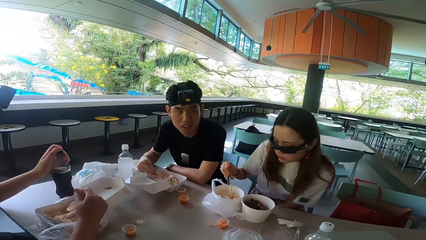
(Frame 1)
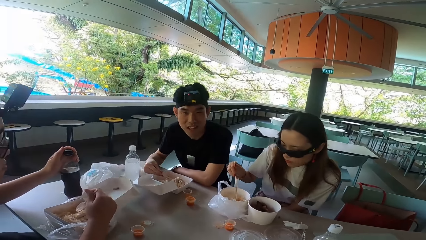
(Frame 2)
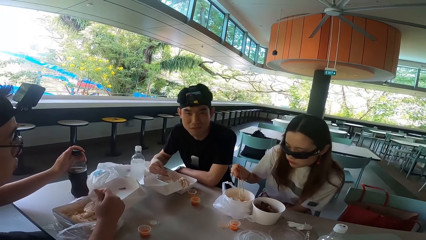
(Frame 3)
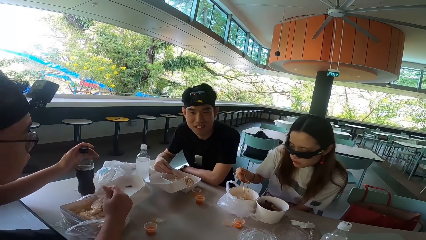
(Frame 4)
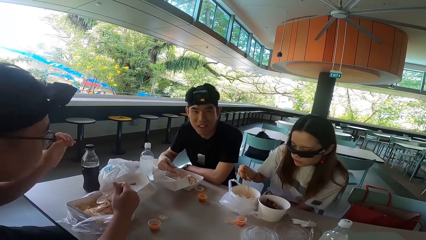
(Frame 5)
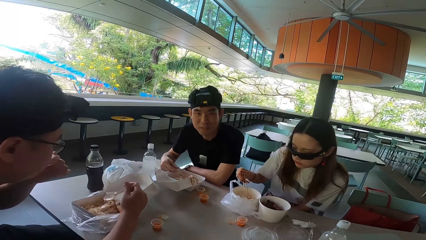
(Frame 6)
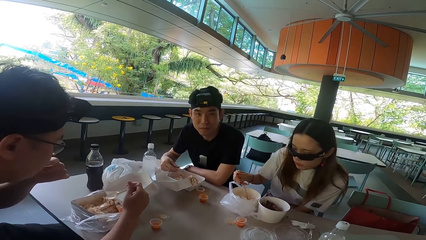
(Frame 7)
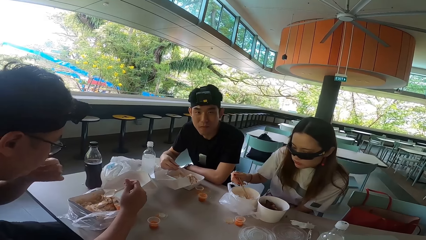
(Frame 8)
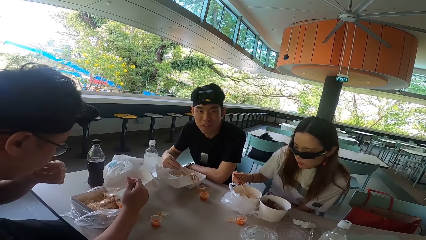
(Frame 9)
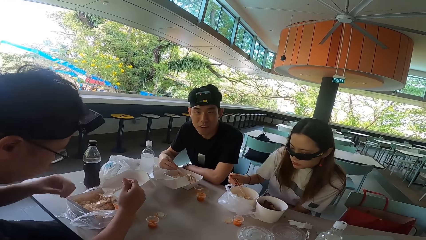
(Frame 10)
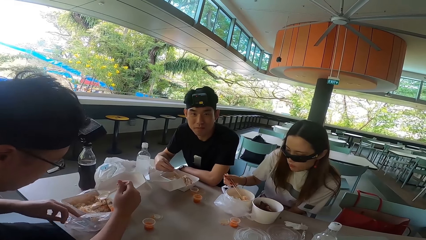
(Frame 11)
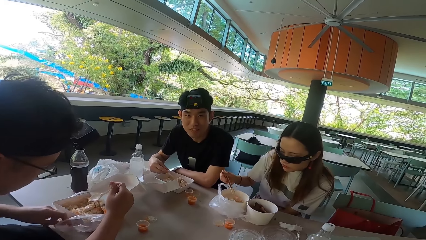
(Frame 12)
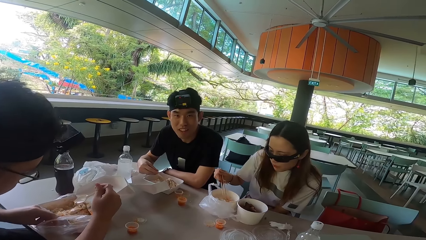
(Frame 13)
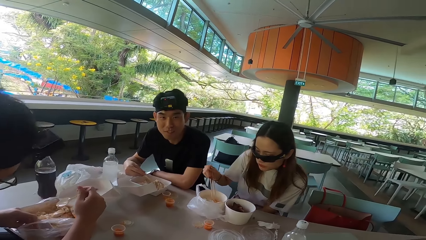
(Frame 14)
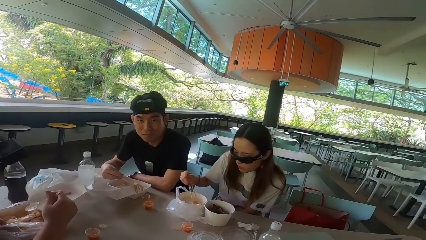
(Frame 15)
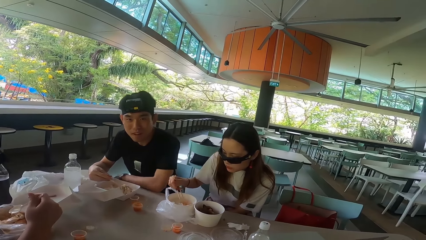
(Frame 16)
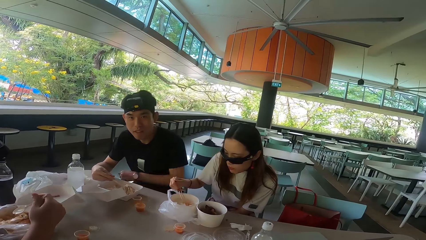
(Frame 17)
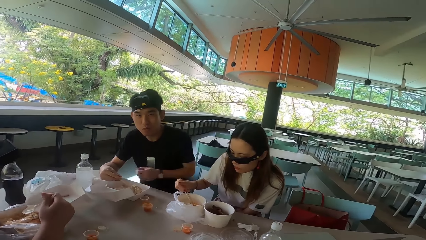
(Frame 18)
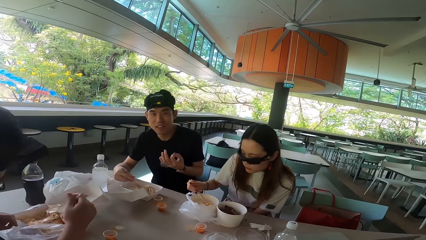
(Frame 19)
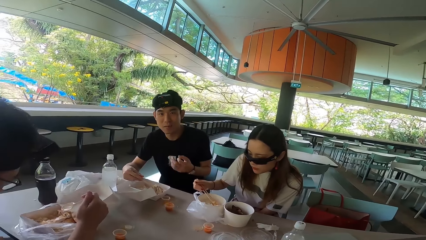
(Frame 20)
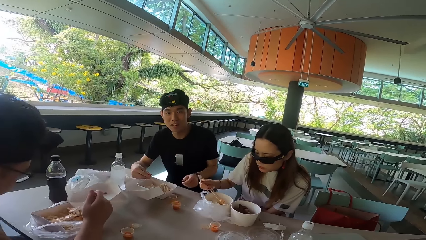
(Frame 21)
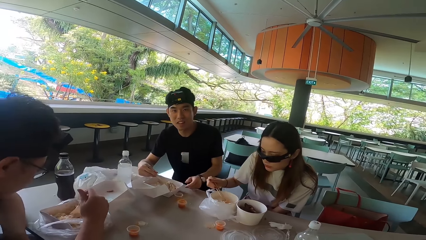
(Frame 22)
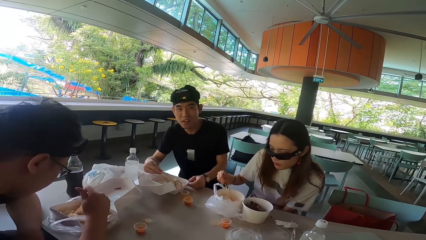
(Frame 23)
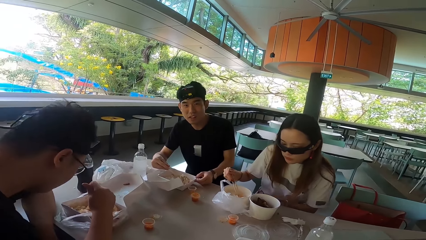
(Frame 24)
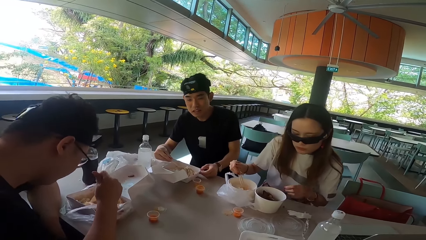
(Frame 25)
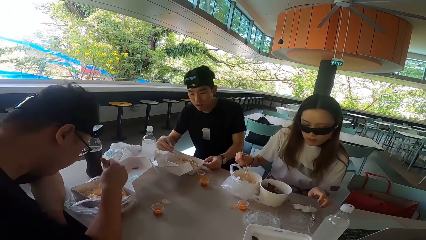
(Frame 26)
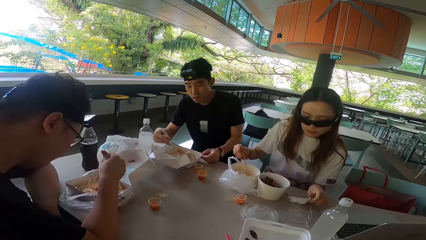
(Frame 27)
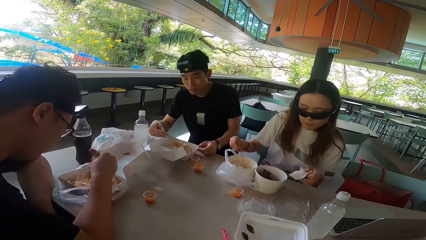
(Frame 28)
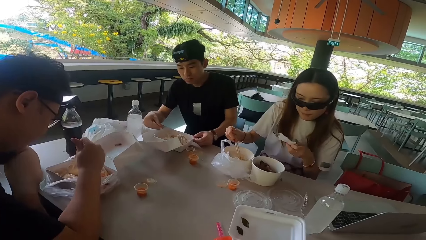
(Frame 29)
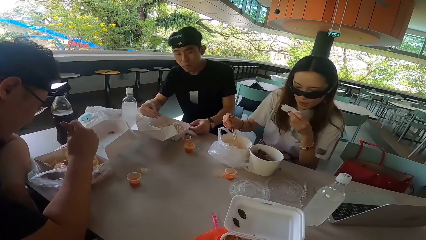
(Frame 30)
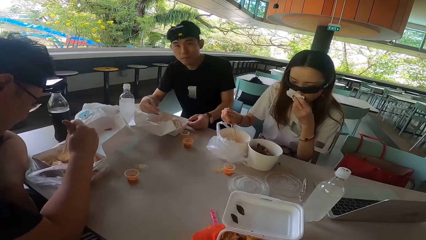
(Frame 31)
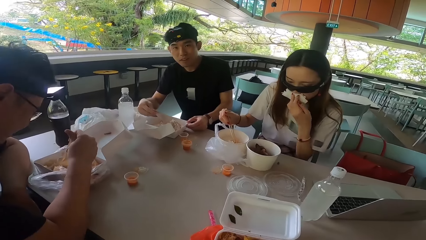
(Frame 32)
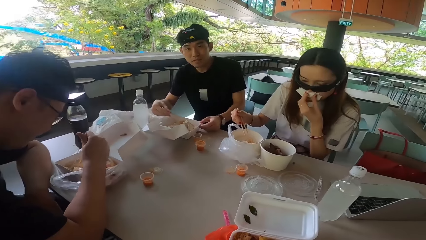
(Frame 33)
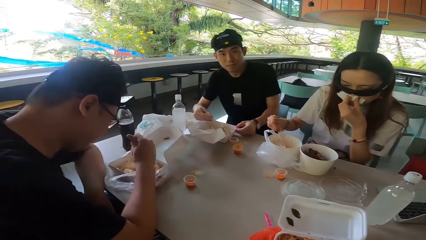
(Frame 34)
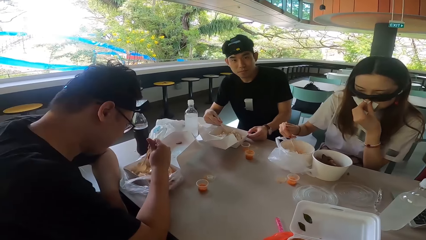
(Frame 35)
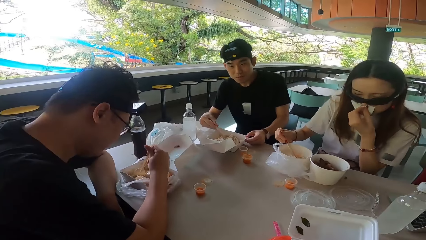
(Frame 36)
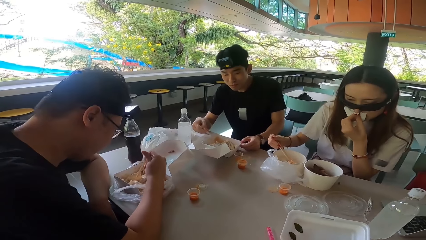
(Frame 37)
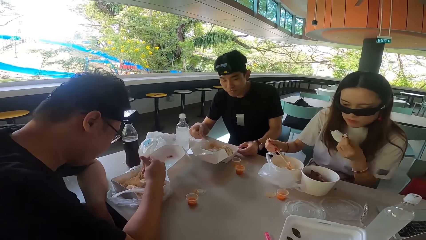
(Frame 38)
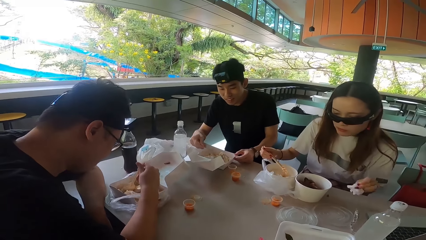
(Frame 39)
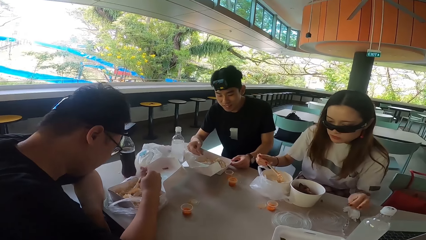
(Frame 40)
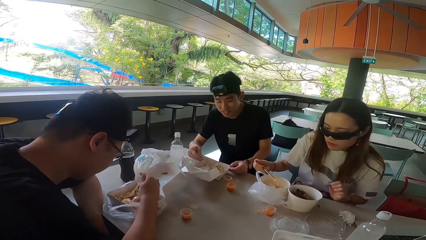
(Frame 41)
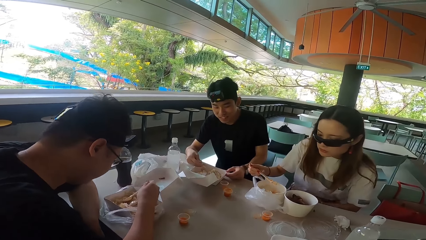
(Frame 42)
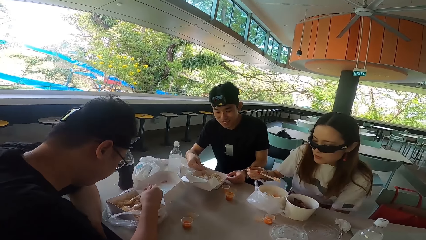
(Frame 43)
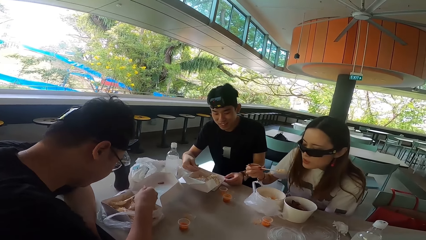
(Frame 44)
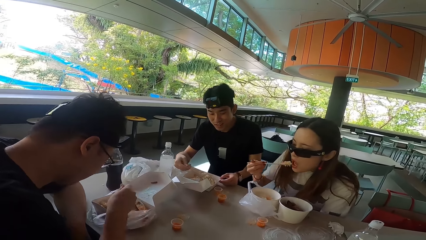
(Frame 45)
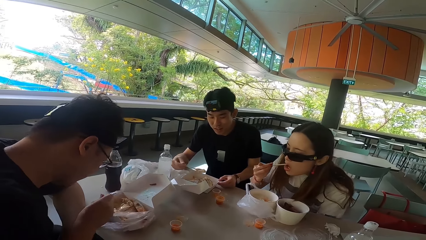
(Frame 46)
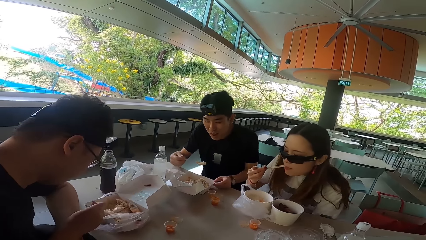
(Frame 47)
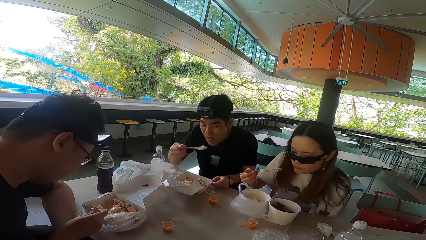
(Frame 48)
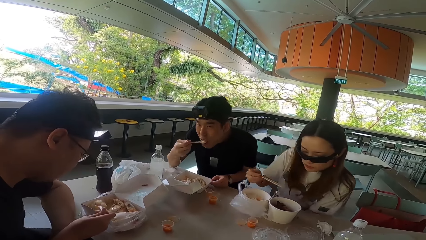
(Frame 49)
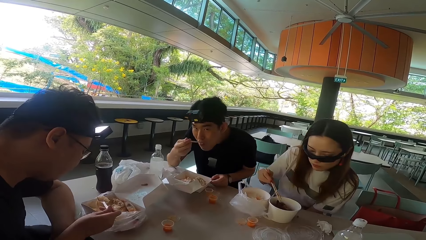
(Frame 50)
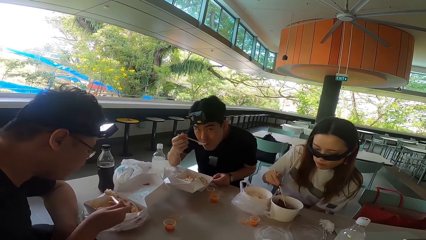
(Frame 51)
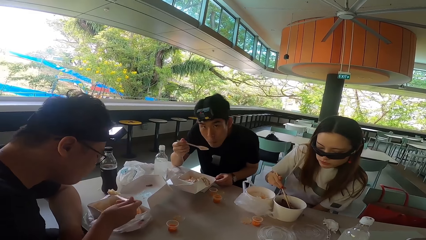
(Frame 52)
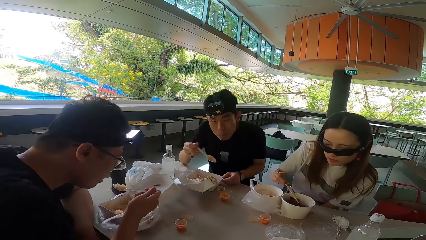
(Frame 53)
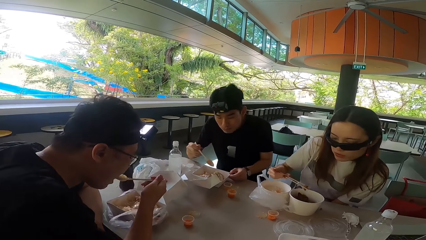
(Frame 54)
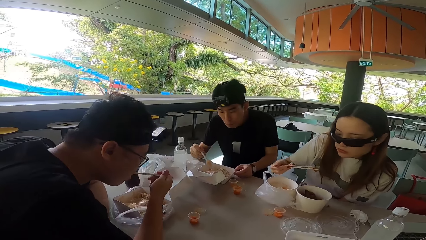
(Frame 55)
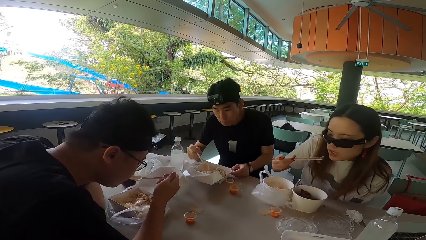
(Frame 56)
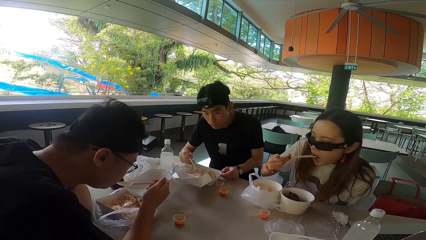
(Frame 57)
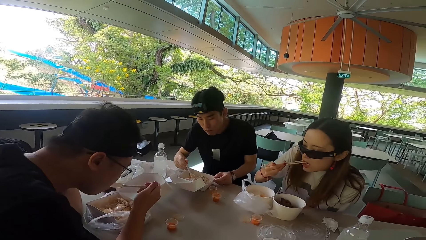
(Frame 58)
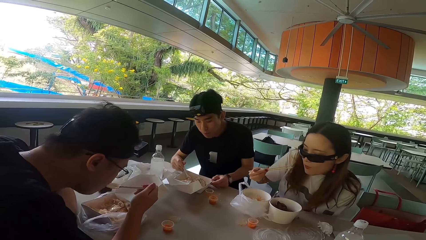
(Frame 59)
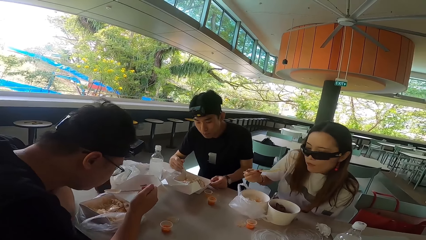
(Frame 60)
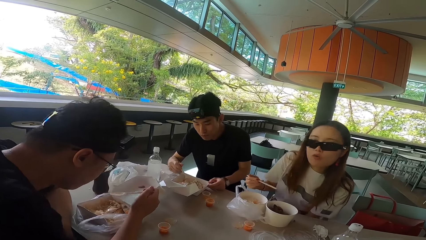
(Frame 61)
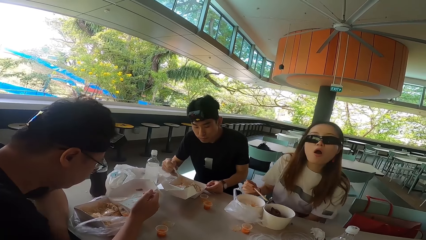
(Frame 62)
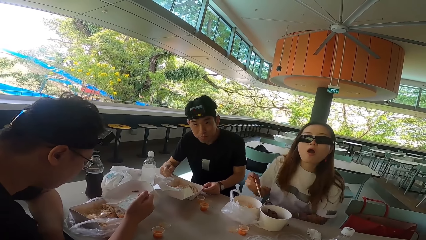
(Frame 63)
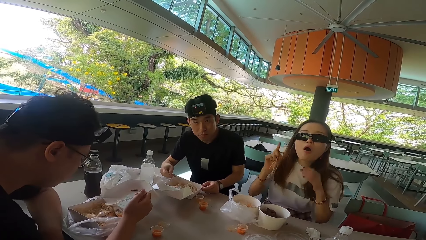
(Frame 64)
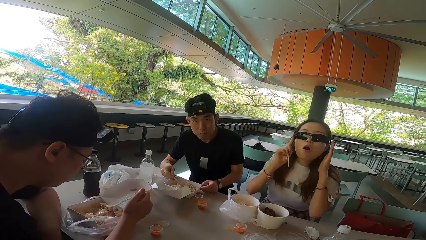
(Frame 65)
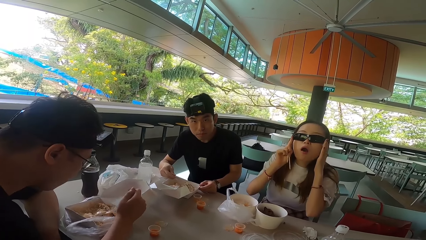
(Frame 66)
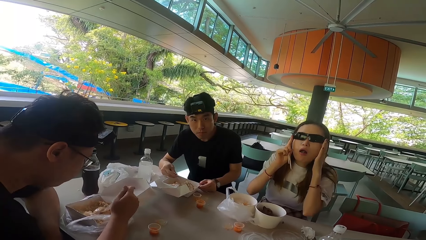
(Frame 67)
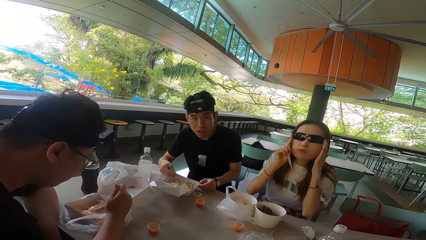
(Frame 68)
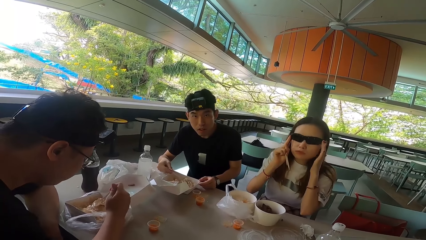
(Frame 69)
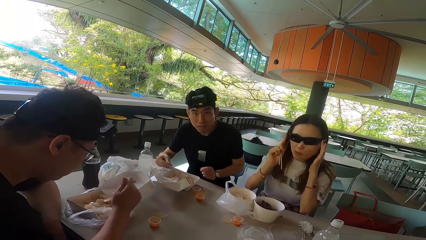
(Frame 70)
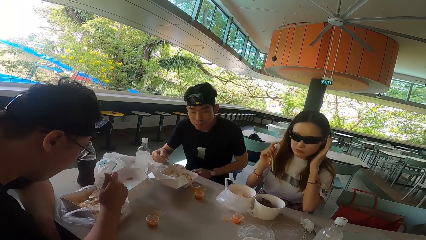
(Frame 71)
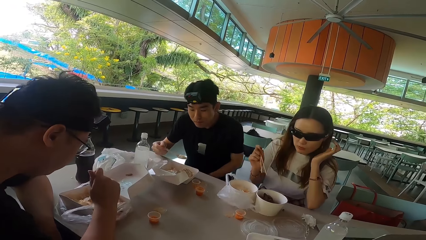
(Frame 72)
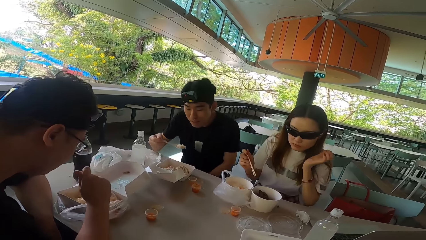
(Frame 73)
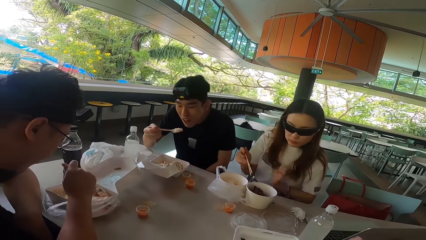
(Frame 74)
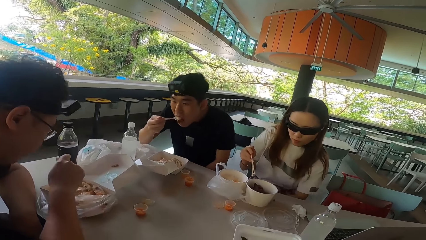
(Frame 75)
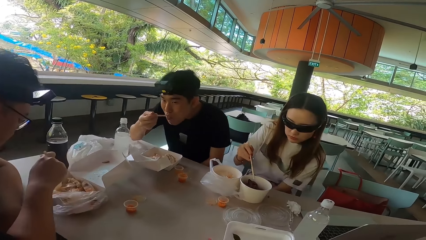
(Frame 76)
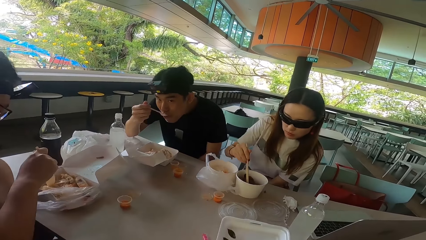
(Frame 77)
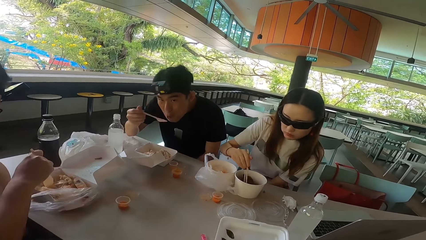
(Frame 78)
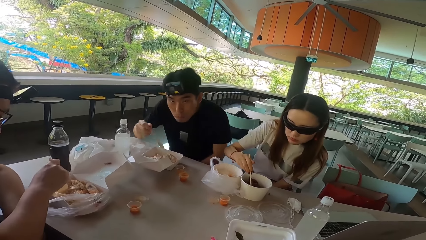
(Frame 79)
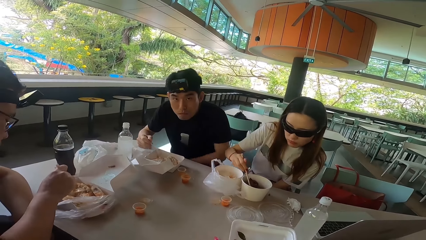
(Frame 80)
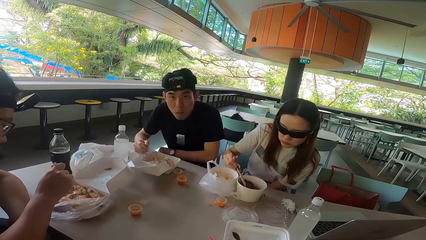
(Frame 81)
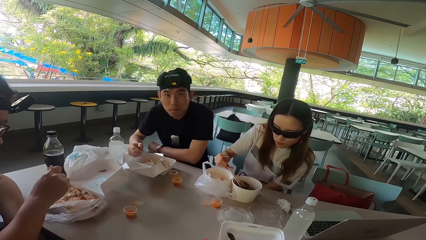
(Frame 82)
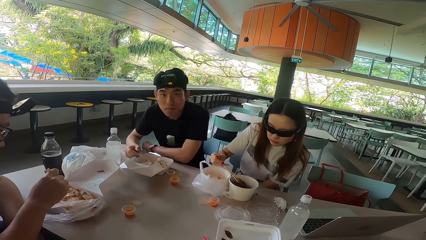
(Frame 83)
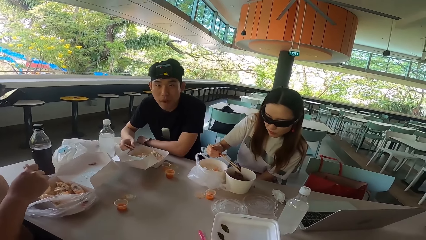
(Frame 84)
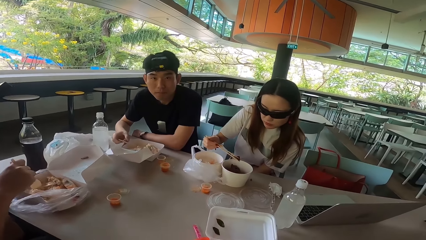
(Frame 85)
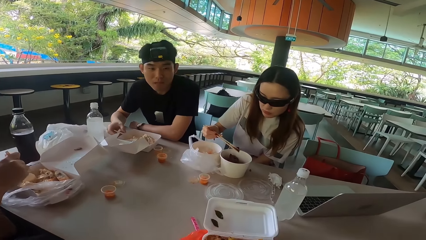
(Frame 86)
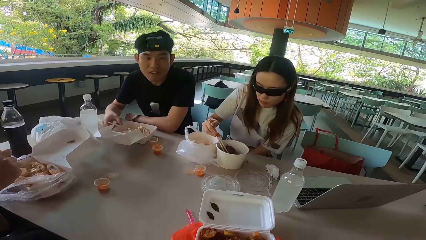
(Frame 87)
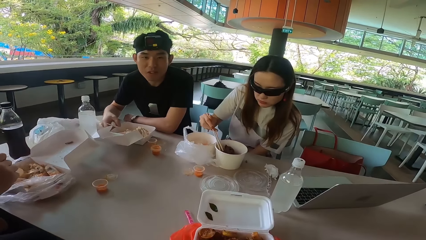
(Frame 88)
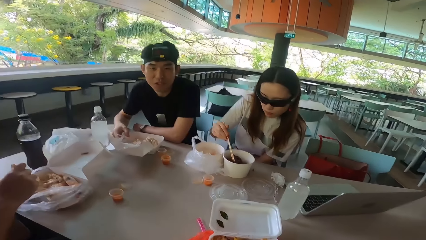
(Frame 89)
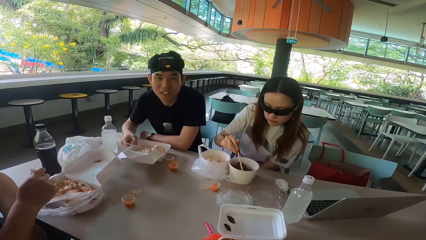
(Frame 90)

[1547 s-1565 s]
A man touches a bottle and holds the bottle. The man pulls his hand off the bottle, moves his hand towards the mouth and moves his hand away from the mouth. A woman picks up rice with chopsticks. The man puts something on the box. Another man lifts a hand and rests the hand on the table. The first man gathers something and rests his left hand on the table. The woman picks up a serviette and clears her nose. The other man mixes something. The woman wipes the nose, pulls the serviette off the nose, puts the serviette on the table, picks up rice with chopsticks and eats the rice. The other man eats the rice. The first man eats the rice. The other man mixes something. The woman adjusts her sunglasses and pulls her hands off the glasses. The first man gathers something. The other man eats something and lowers a hand. The woman moves something and picks up something with chopsticks. The other man rests a hand on the table.
